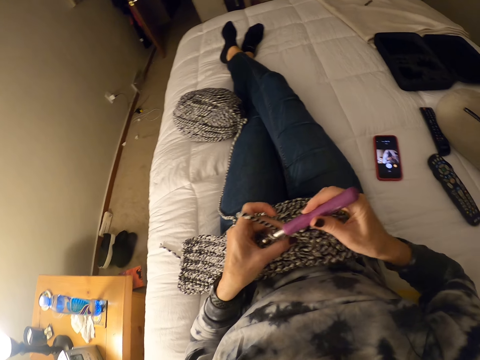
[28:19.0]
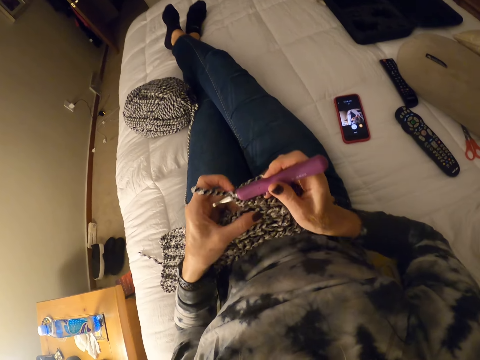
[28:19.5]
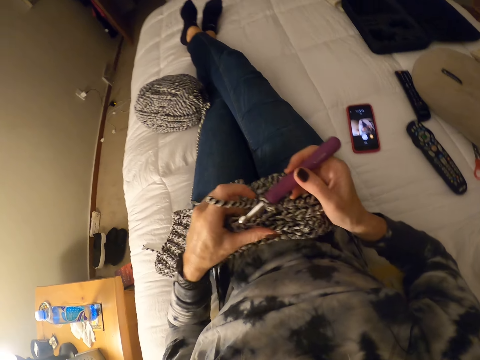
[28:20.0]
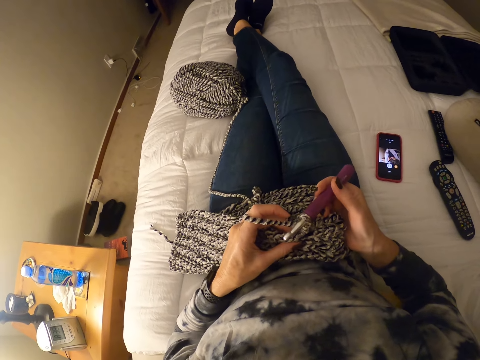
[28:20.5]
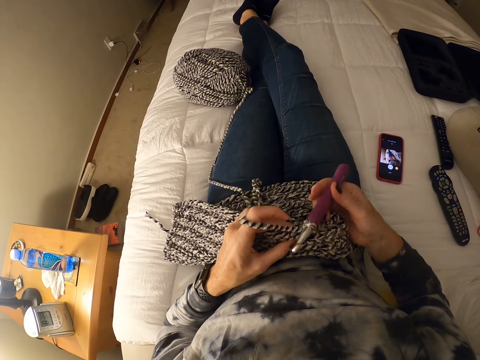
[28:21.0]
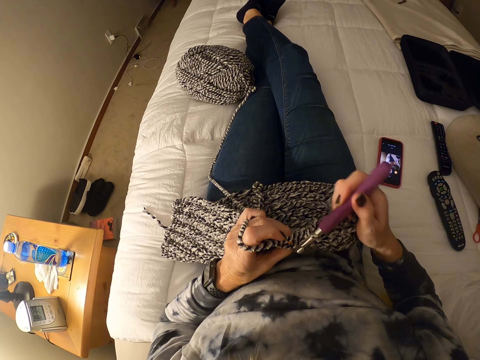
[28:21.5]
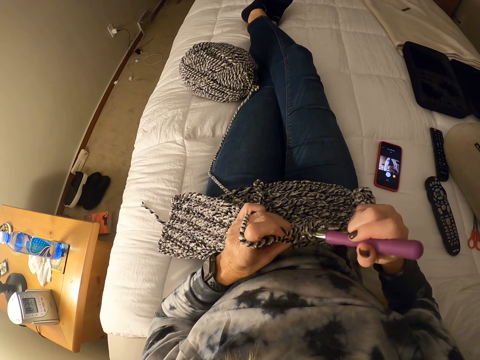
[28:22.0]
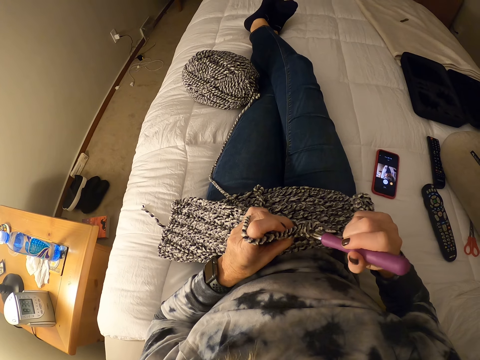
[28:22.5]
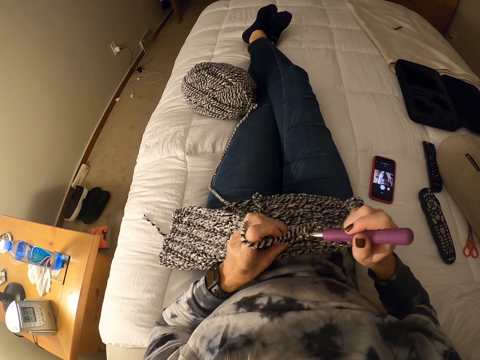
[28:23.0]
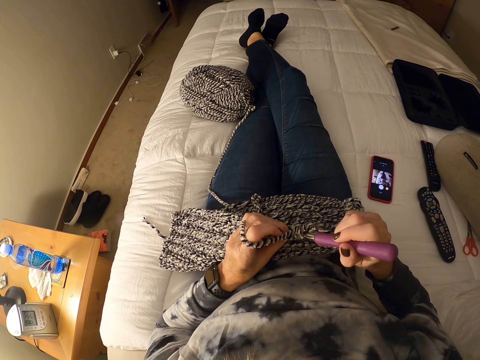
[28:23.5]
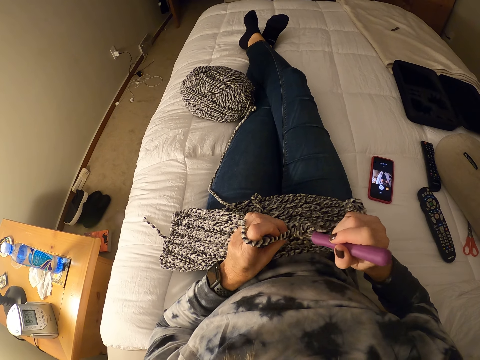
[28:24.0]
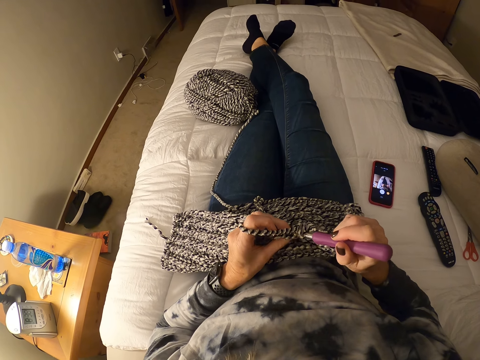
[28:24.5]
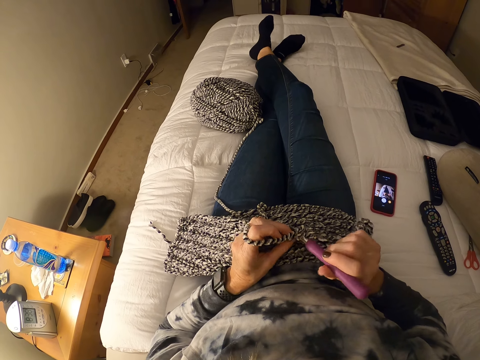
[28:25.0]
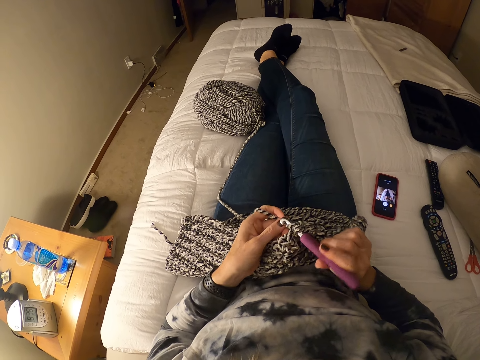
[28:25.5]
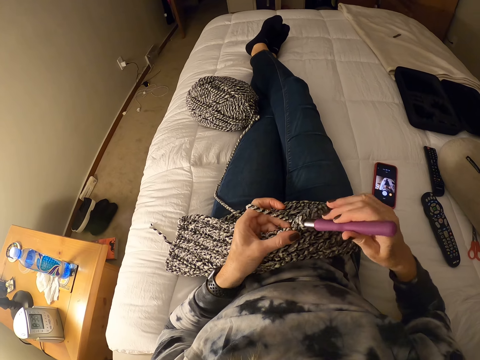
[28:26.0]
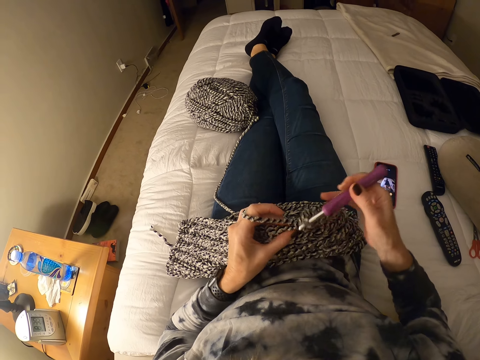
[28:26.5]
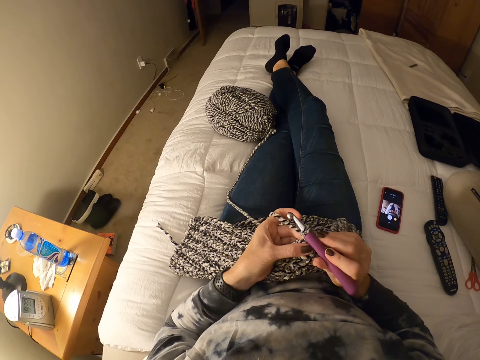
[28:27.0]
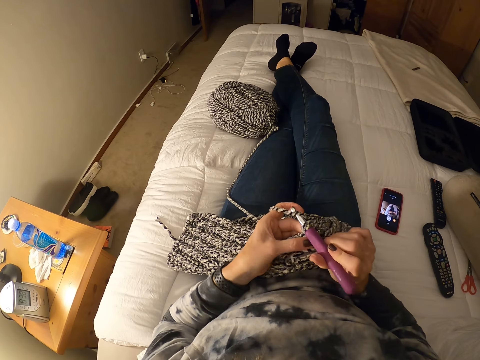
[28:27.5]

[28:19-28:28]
The camera wearer lifts the fabric a bit. They proceed to weave.

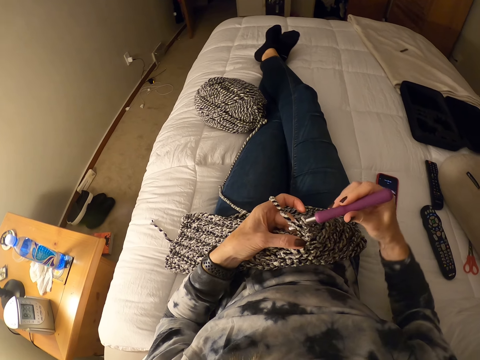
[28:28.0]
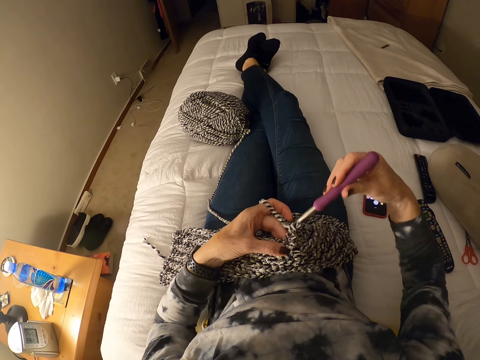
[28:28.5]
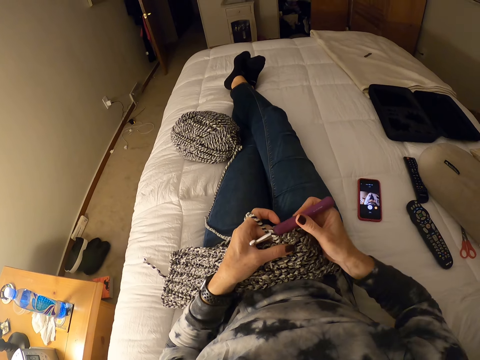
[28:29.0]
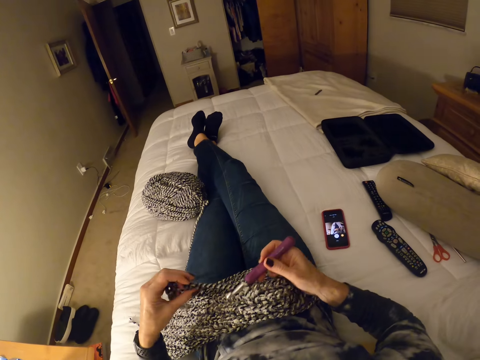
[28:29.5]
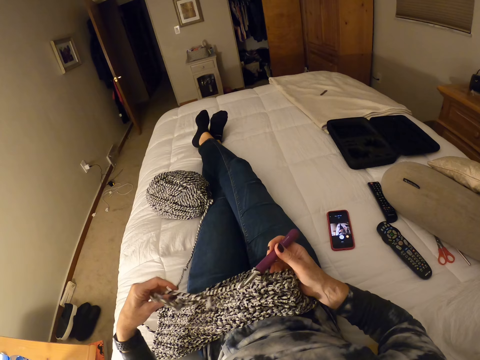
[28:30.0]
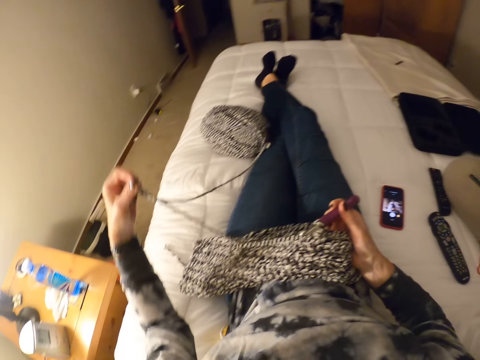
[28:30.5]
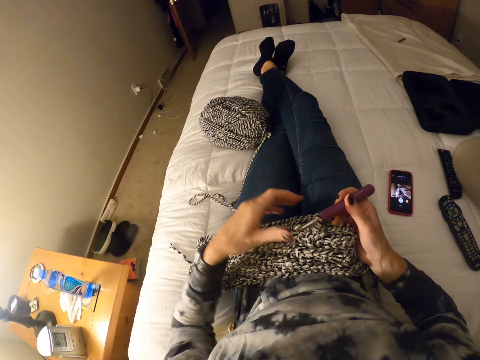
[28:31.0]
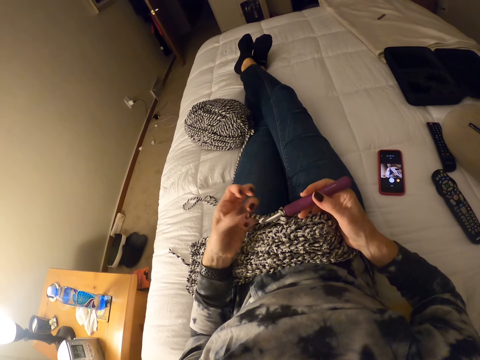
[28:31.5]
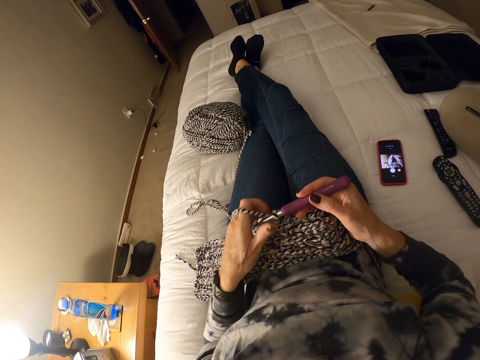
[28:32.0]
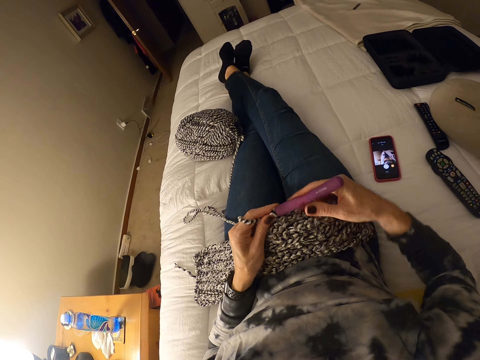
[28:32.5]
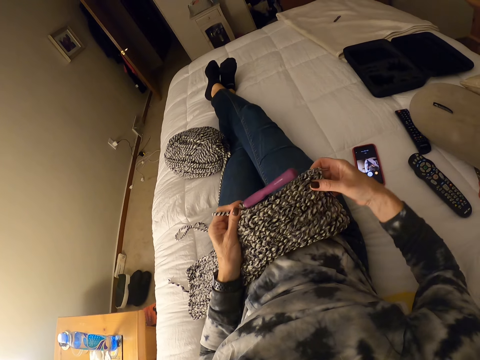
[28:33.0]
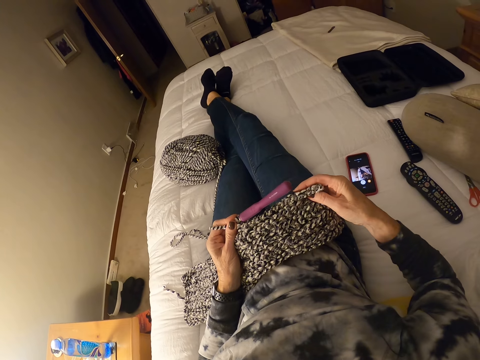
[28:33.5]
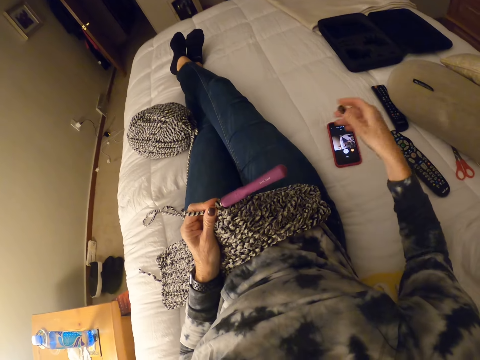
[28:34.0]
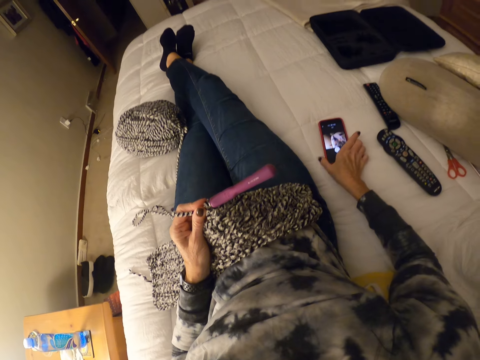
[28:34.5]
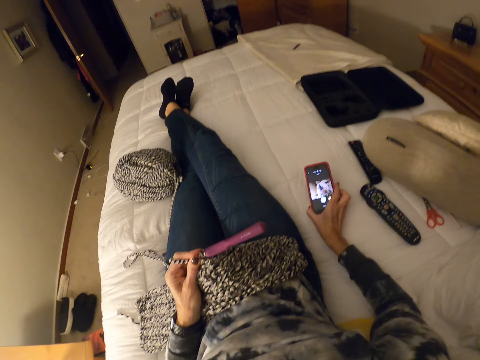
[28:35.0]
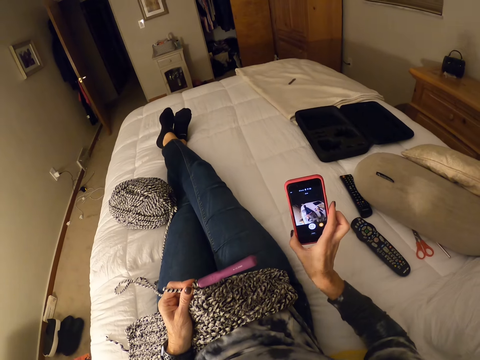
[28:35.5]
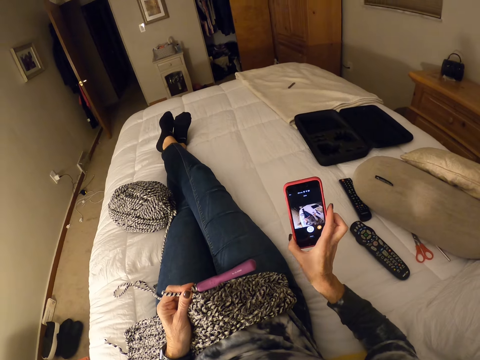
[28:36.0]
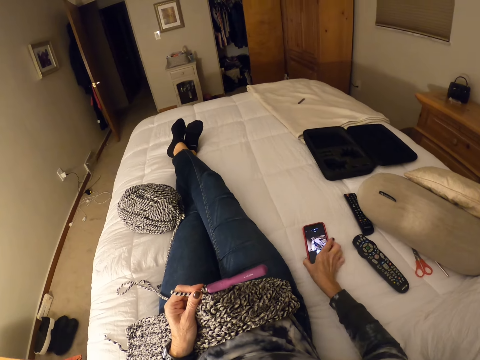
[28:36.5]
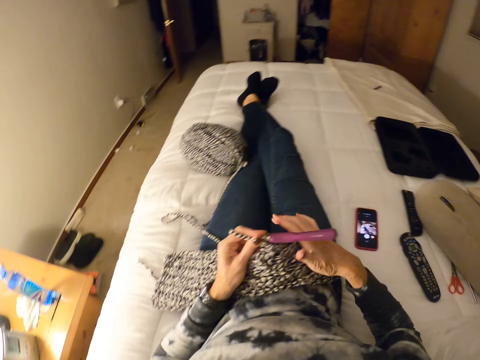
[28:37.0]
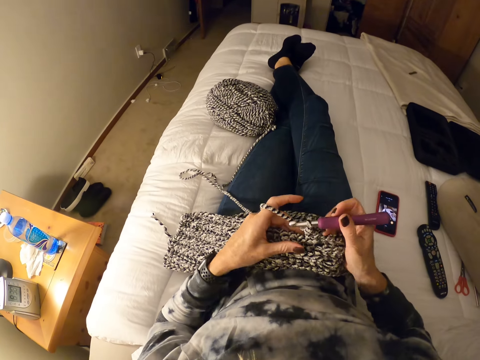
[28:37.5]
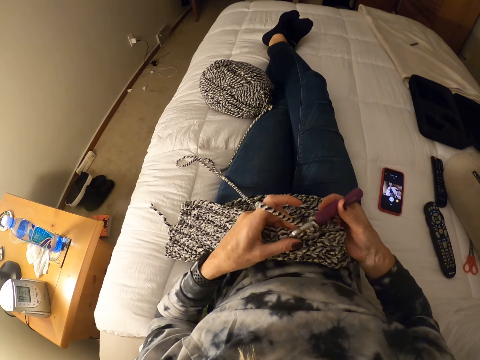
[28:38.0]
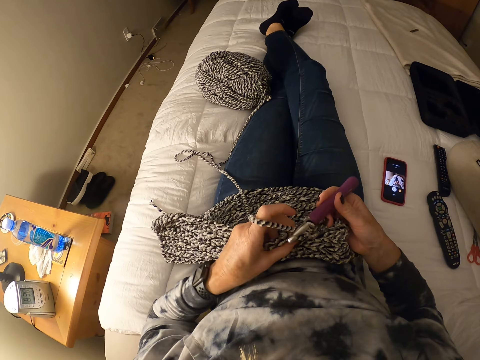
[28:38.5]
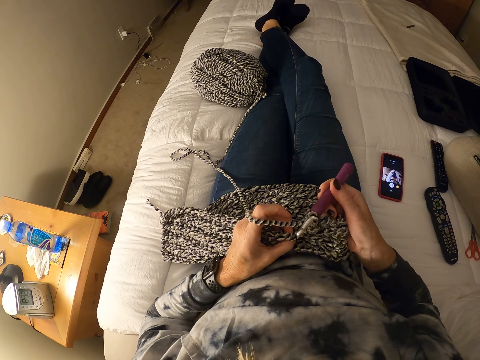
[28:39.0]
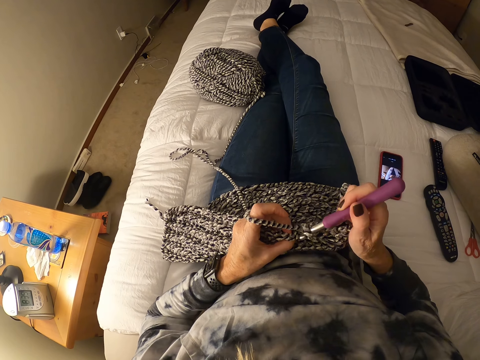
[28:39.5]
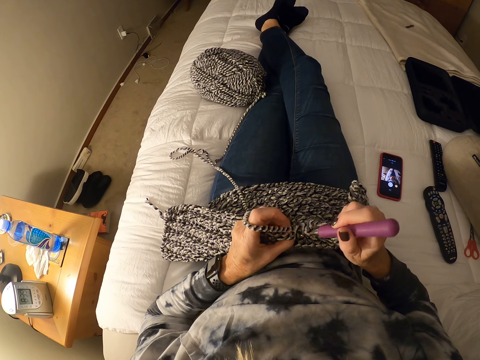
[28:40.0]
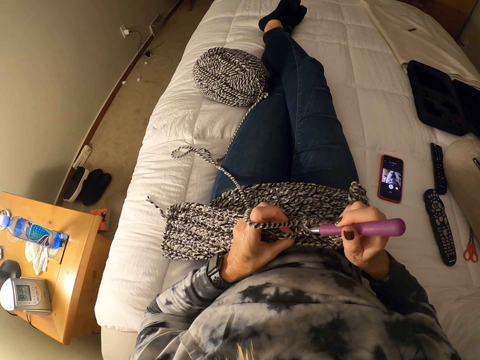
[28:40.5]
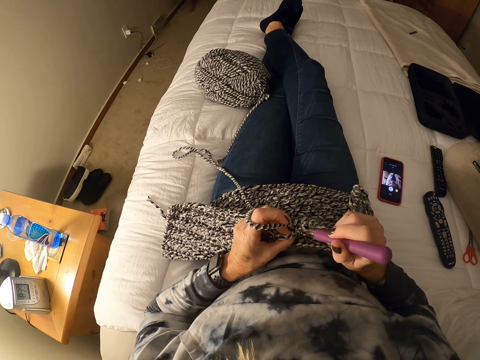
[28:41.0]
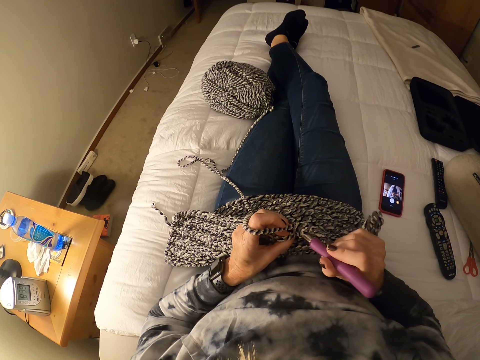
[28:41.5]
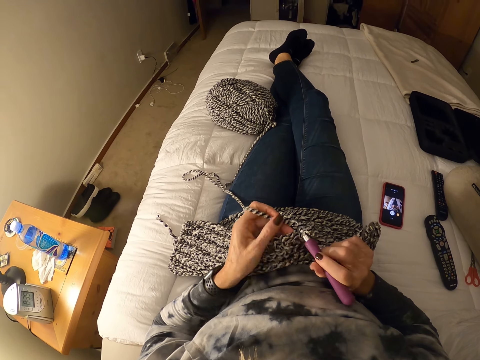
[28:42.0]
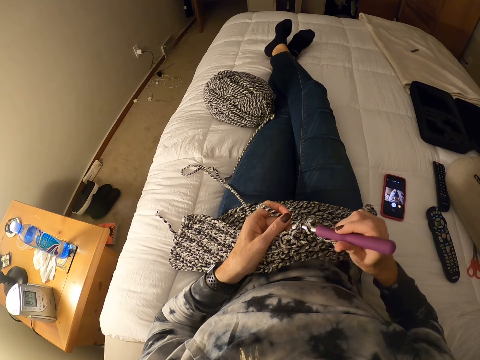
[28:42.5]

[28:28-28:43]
The camera wearer untangles the thread. She pulls down the yarn on the bed. She crochets with the yarn and the crochet hook. She tucks the thread on her finger. She presses the yarn with her hand. She touches the fabric. She holds the phone. She picks up her phone on the bed. She looks at the phone. She drops her phone on the bed. She holds the crochet needle. She crochets with the yarn and the crochet hook.

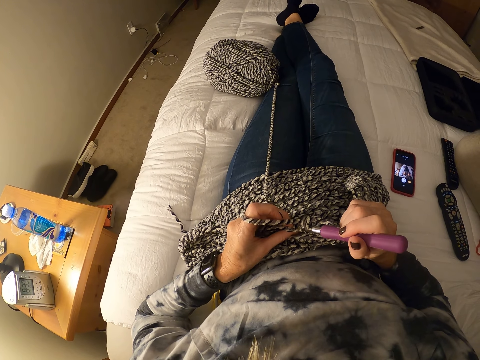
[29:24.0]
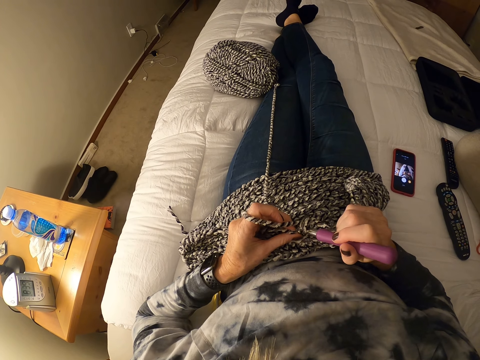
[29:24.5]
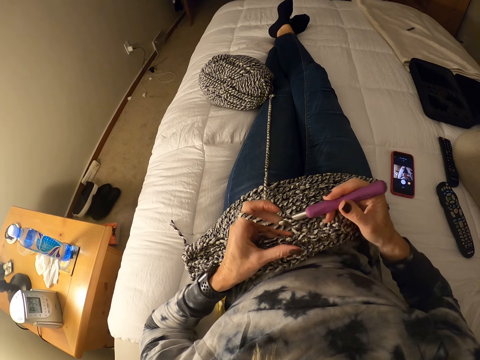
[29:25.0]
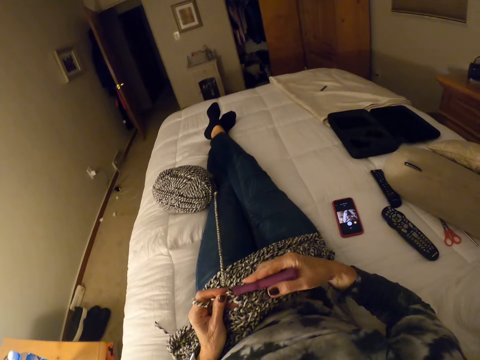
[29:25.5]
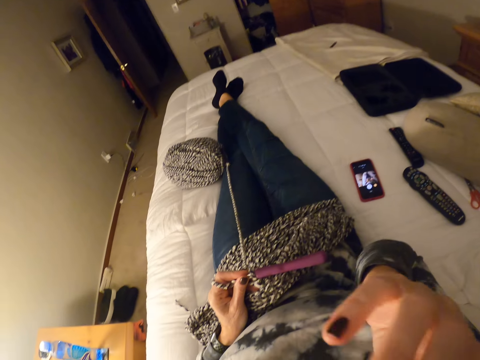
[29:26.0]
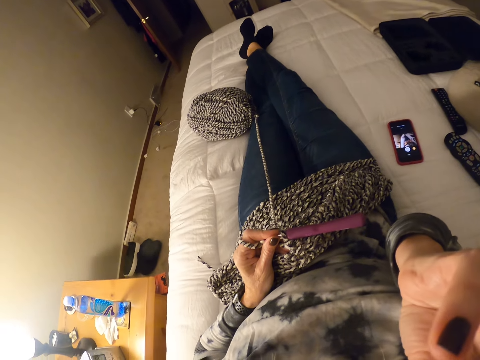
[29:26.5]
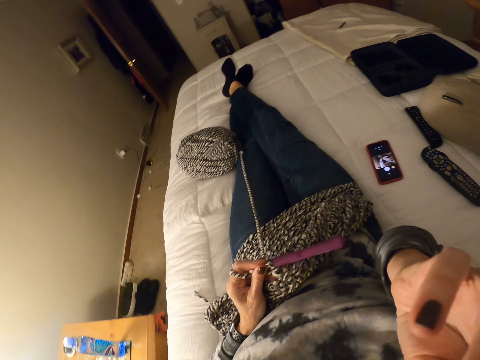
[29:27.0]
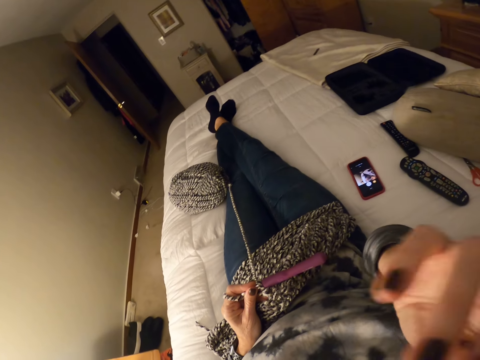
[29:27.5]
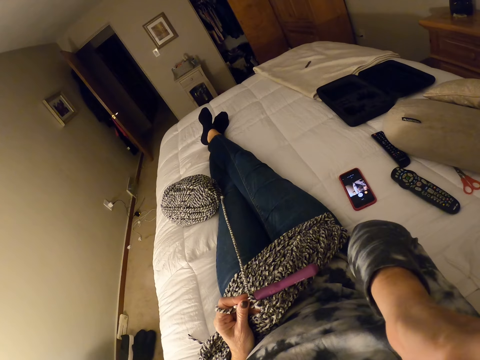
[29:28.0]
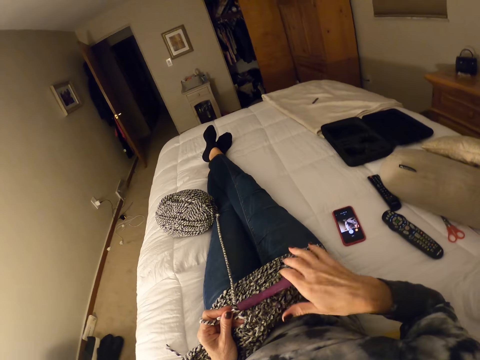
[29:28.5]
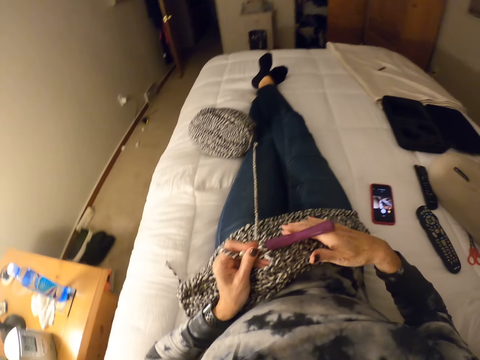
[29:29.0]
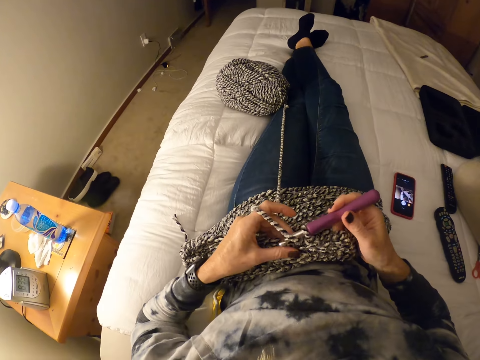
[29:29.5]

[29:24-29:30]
The camera wearer raises up her hand. She moves her hand, lowers her hand down, and holds the crochet needle.
